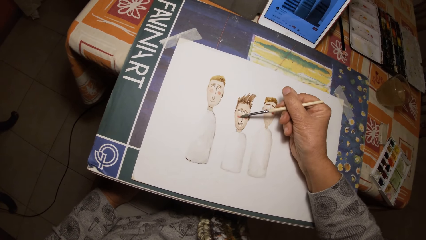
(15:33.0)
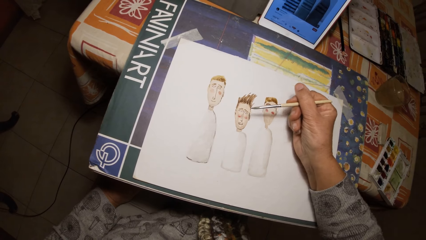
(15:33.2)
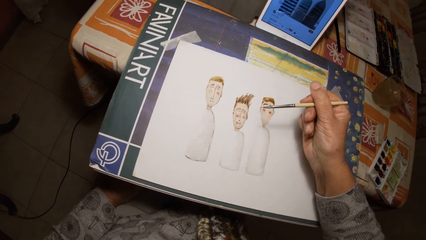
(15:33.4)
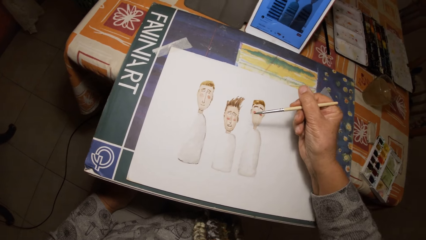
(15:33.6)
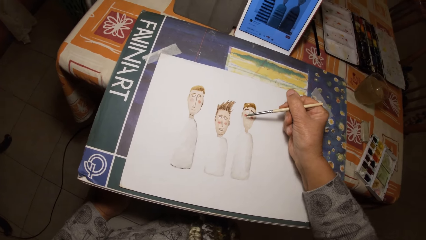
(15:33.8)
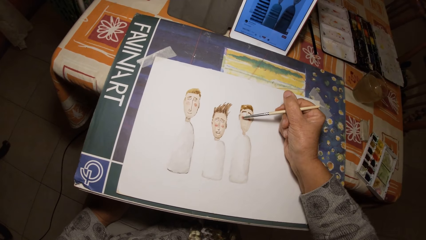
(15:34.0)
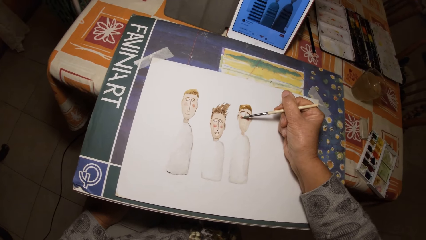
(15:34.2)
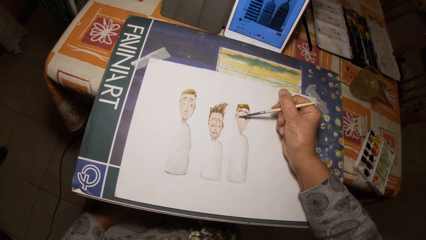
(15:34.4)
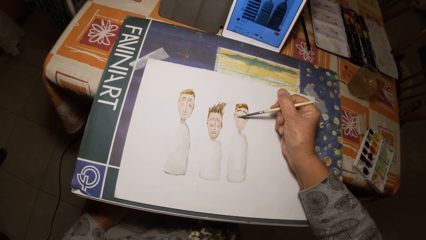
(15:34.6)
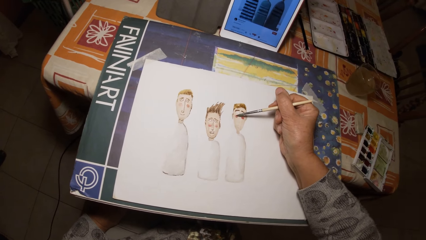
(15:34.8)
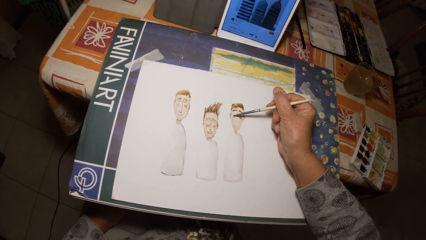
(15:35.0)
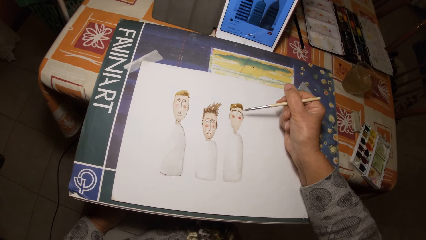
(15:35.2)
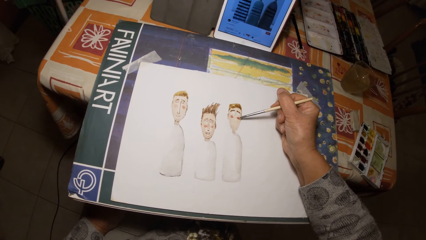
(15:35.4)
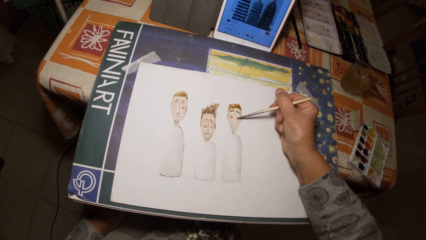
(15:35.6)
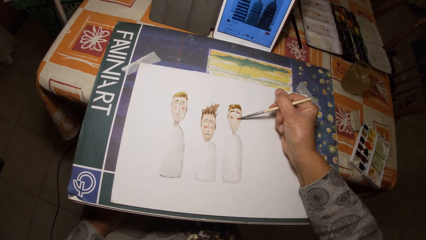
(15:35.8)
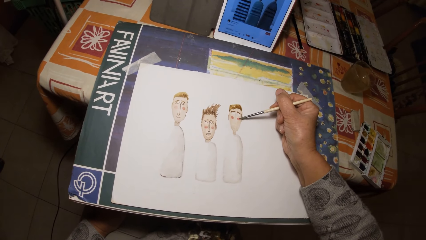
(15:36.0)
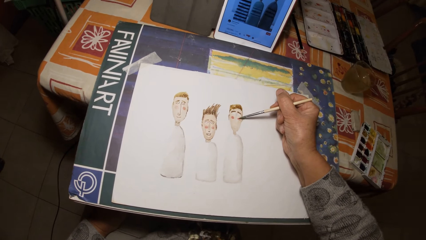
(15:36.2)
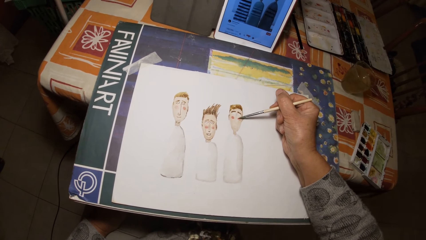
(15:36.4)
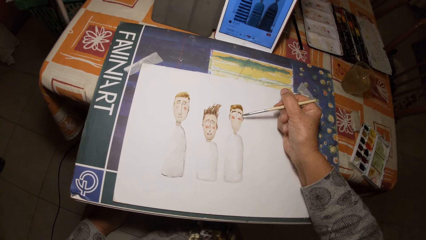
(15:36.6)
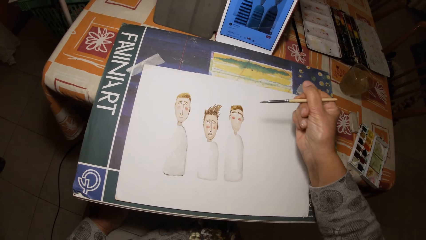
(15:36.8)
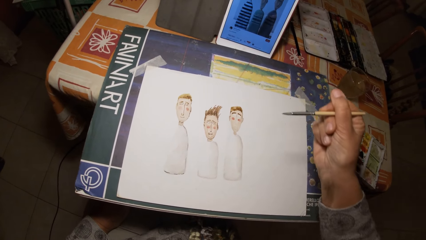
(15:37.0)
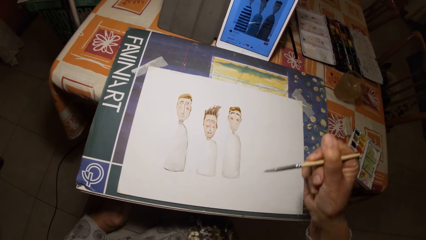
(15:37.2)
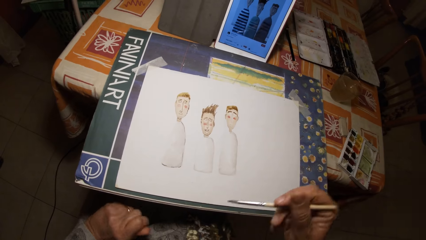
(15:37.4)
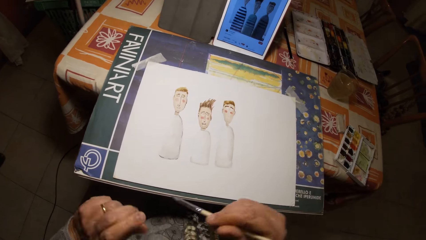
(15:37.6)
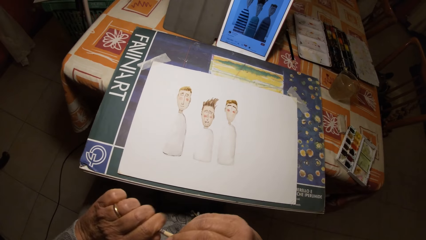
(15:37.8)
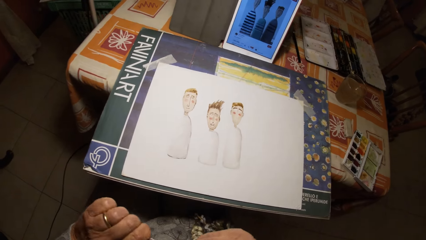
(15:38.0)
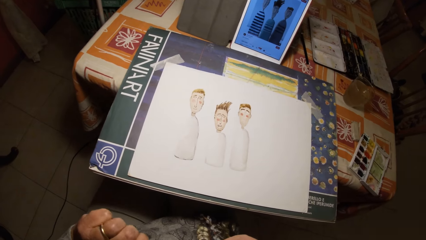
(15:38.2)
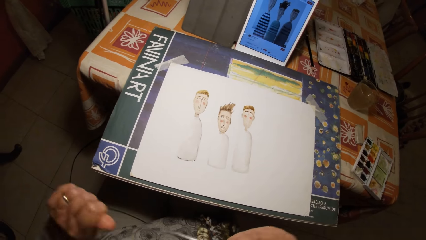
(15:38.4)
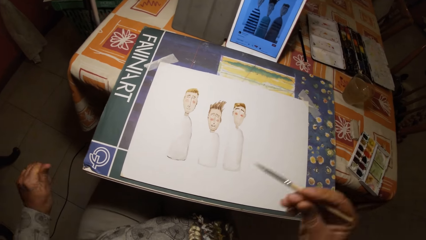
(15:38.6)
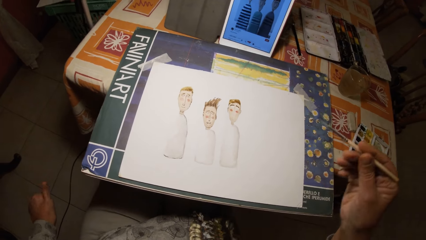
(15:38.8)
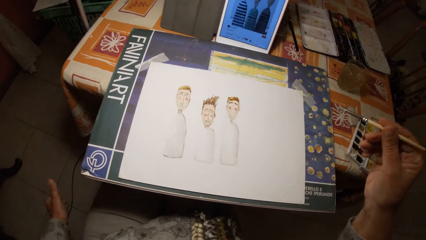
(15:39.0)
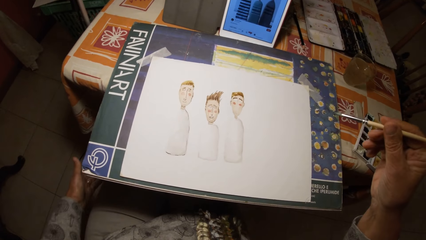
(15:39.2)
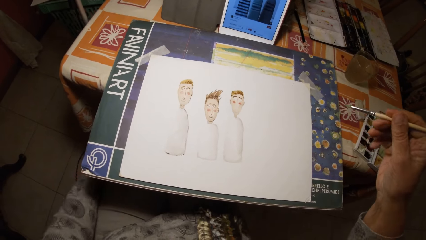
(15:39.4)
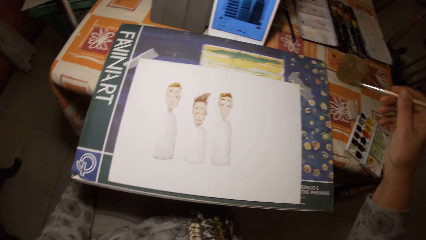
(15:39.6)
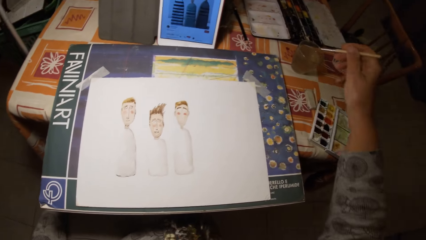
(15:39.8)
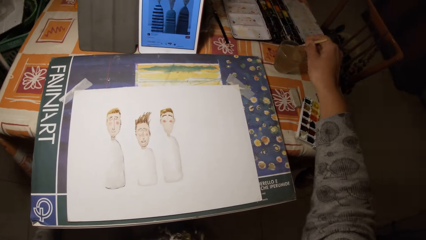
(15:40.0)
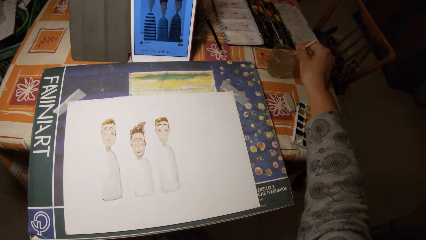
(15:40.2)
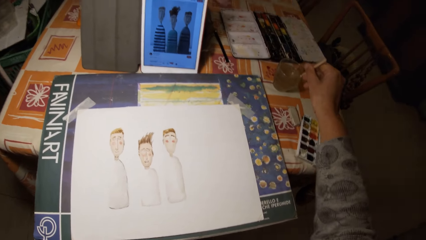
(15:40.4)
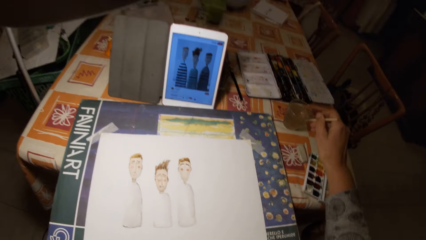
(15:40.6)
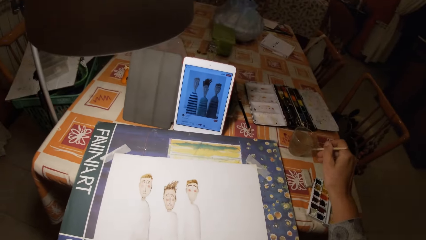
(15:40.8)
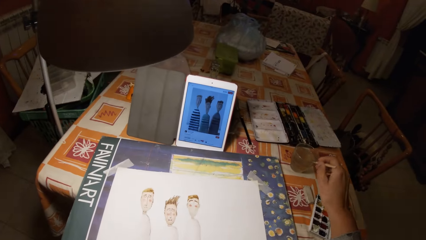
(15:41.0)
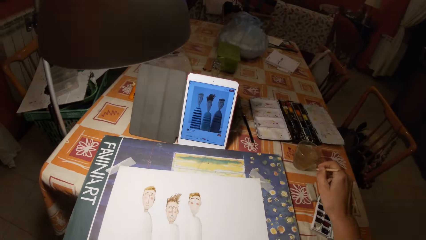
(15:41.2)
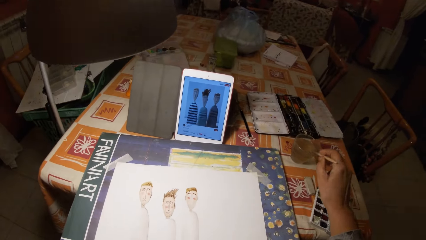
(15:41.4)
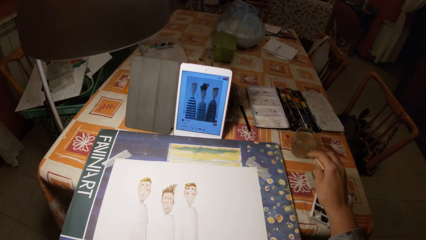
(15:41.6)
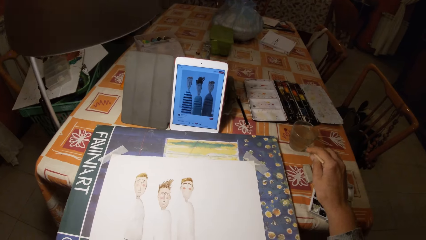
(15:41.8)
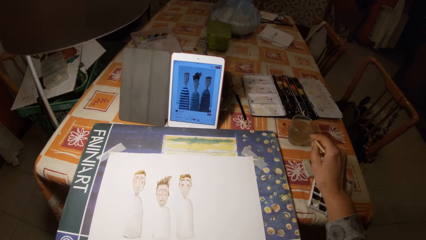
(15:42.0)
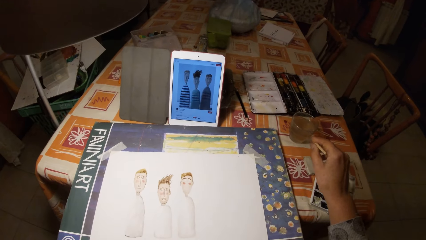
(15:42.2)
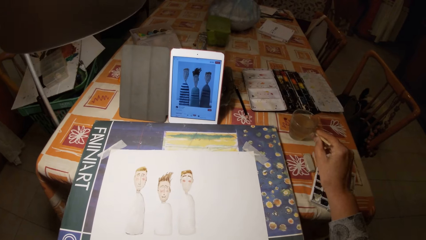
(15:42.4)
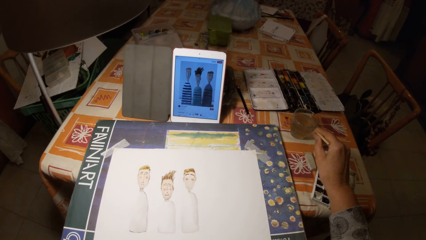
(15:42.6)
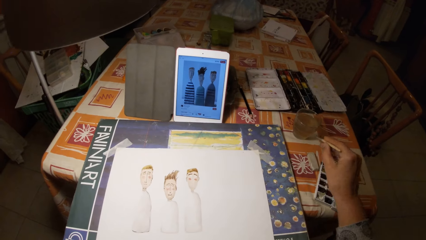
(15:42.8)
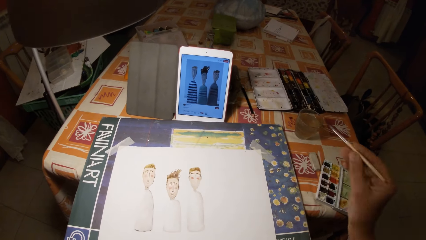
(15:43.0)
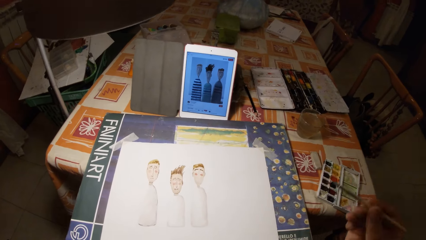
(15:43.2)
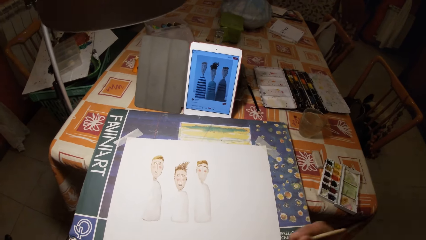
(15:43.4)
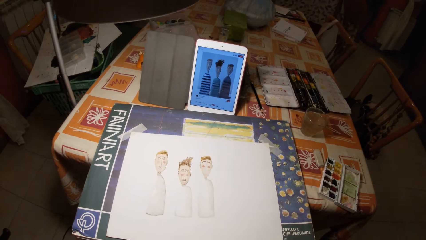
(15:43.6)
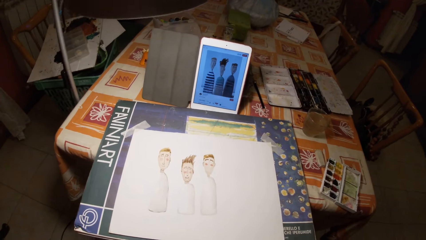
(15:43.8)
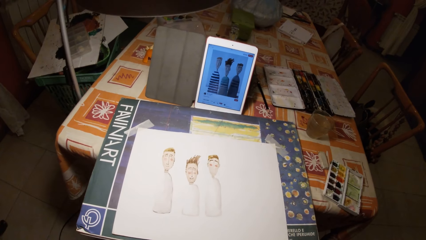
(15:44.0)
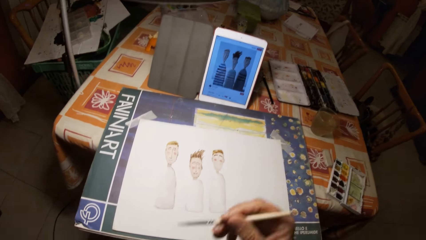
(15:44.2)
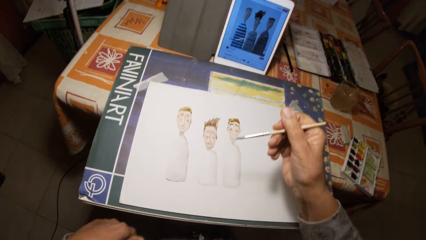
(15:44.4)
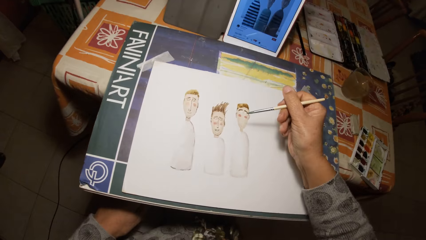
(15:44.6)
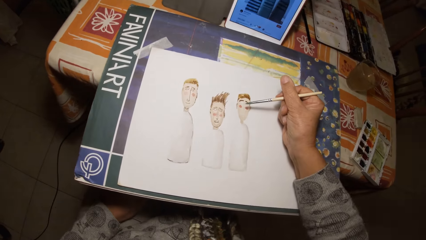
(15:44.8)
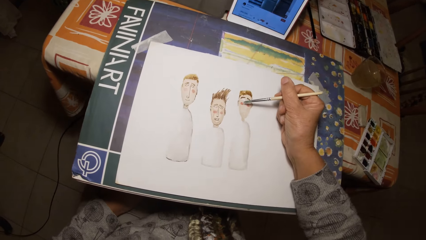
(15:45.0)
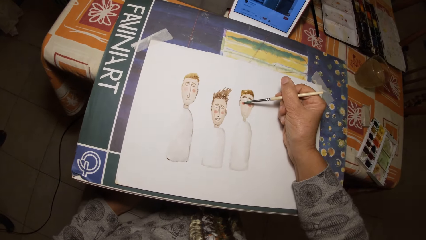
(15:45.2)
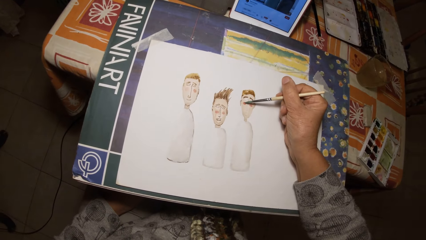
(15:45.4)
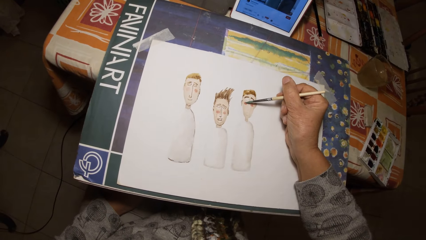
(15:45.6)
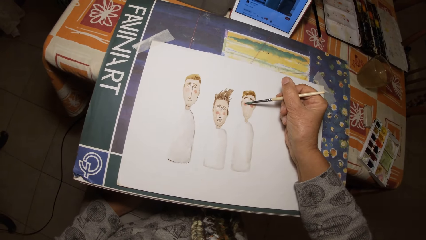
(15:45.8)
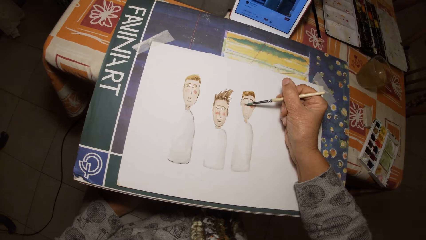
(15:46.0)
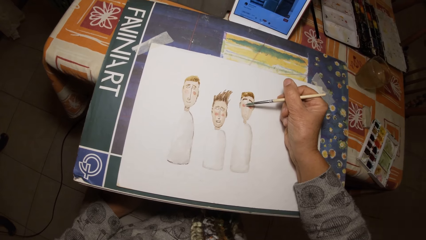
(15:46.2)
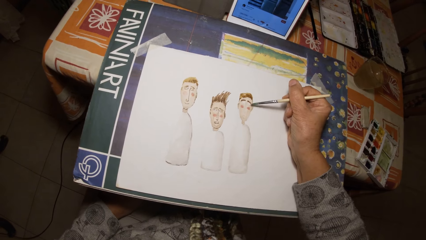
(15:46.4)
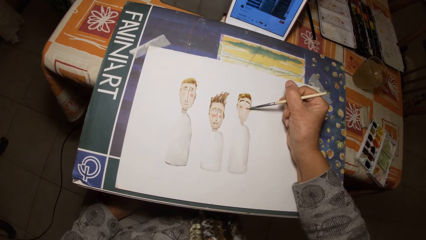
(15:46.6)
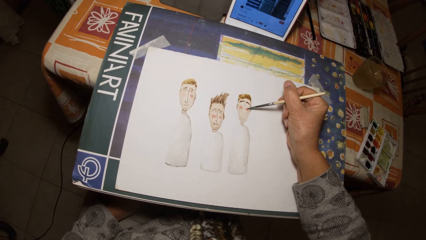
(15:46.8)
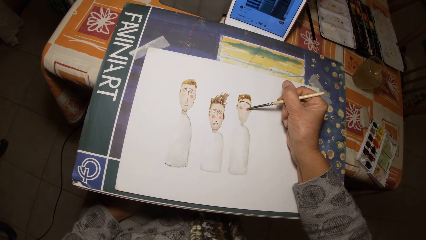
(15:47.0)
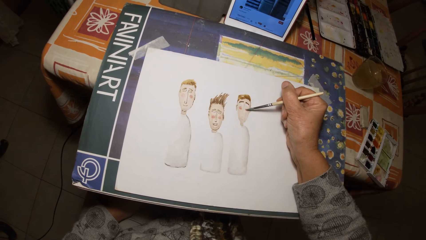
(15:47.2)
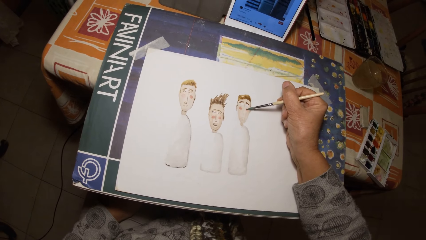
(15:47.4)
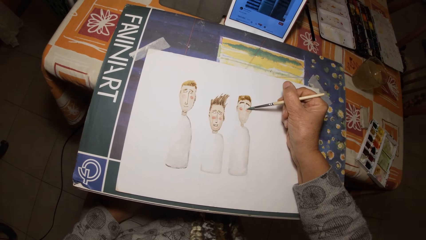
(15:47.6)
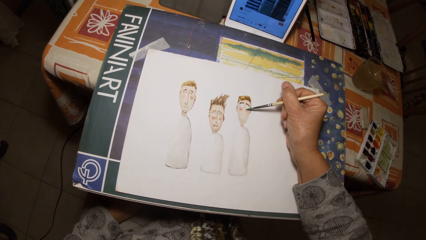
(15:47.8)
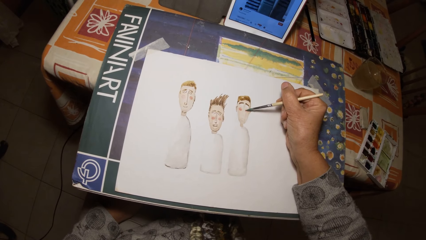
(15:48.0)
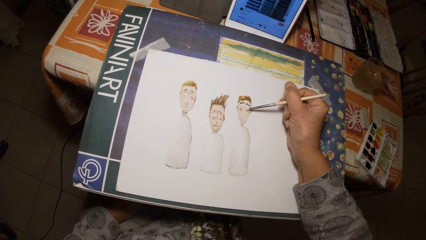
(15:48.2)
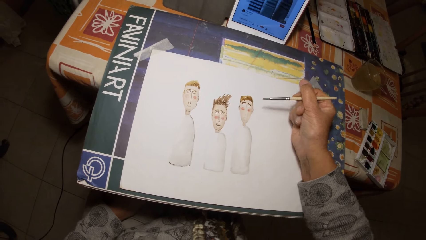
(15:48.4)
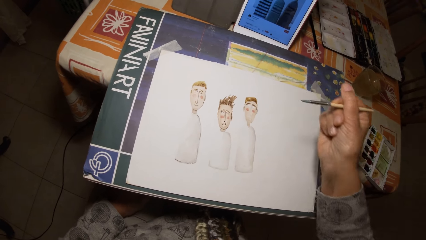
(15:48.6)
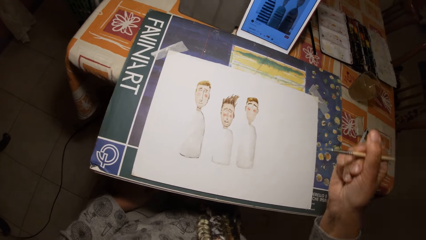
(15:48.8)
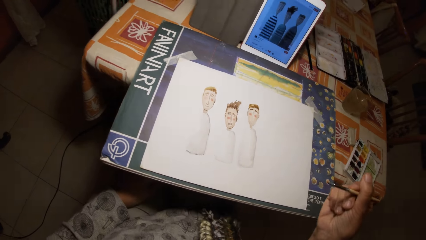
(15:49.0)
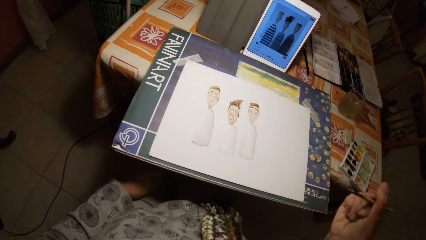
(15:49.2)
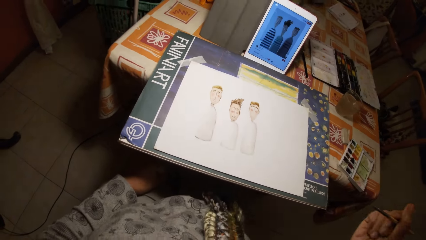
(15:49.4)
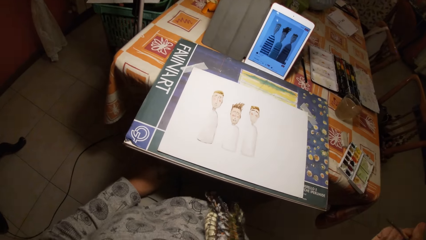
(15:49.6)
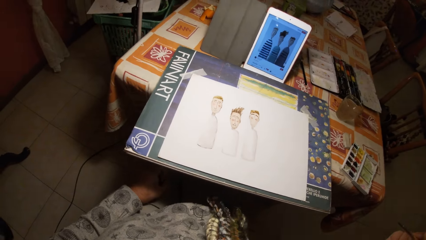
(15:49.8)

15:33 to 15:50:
The camera wearer wipes the paintbrush. He dips the paint brush in his right hand in the cup of water on the table. He scrapes the paint brush in his right hand on the edge of the cup. He draws on the paper with the painting brush in his right hand.
